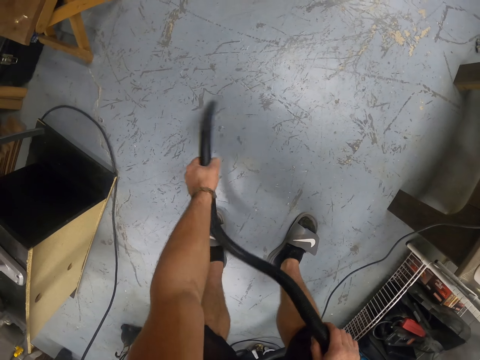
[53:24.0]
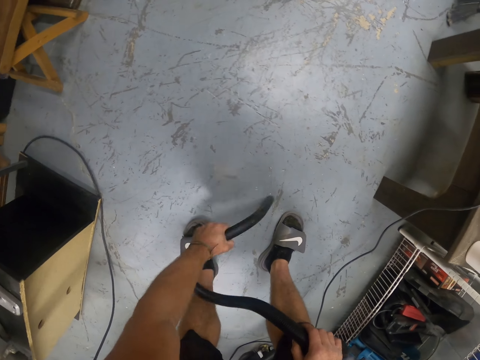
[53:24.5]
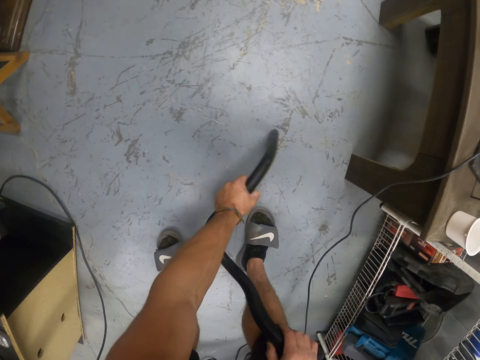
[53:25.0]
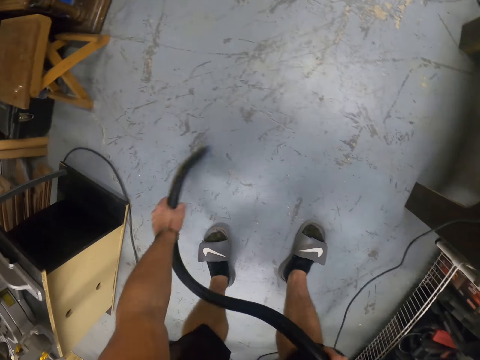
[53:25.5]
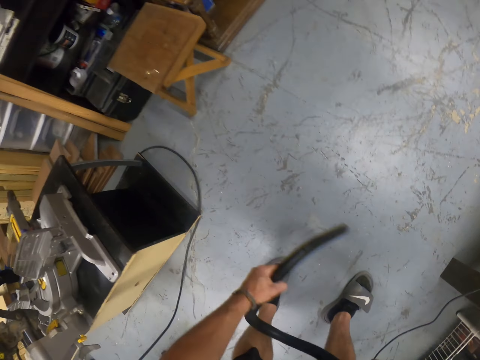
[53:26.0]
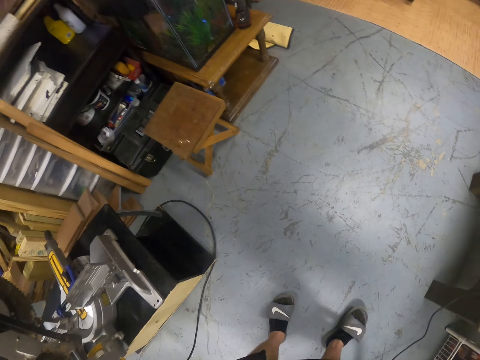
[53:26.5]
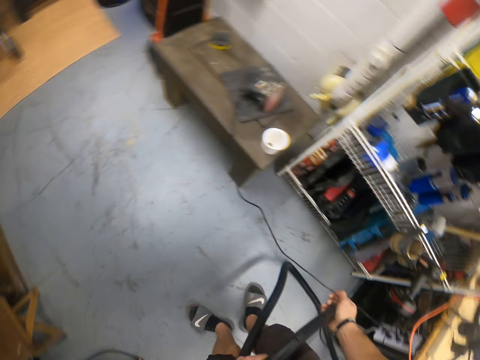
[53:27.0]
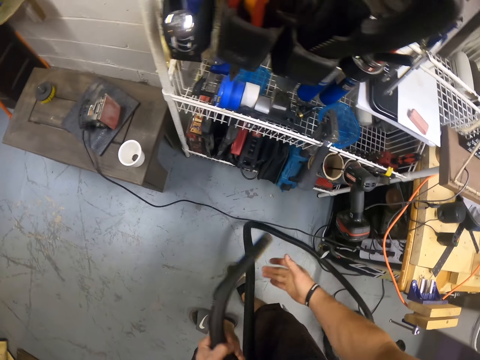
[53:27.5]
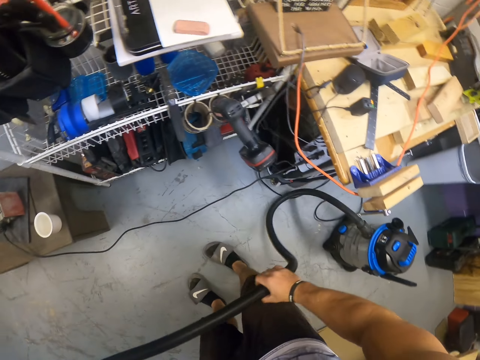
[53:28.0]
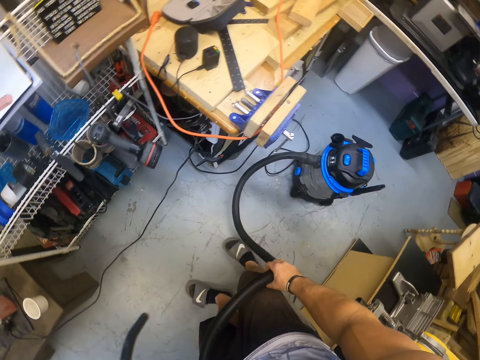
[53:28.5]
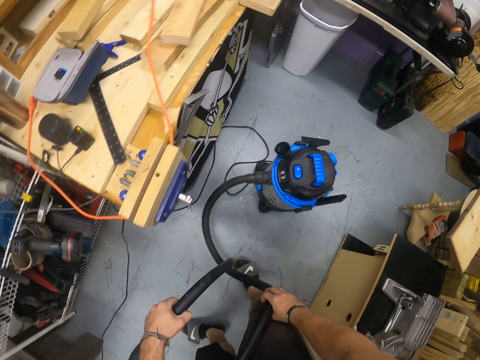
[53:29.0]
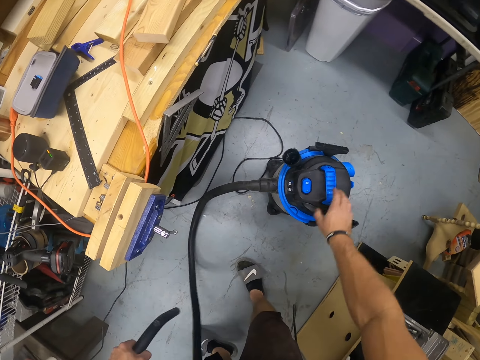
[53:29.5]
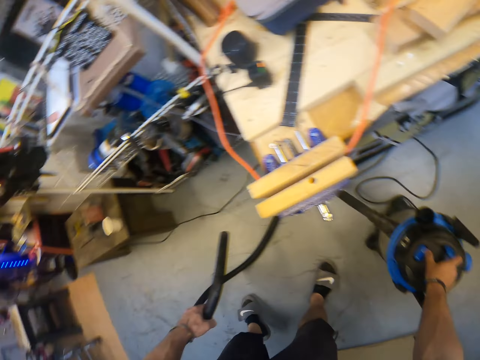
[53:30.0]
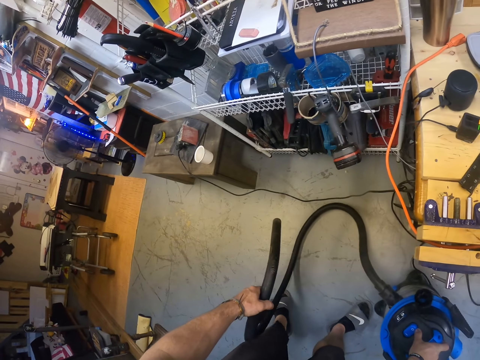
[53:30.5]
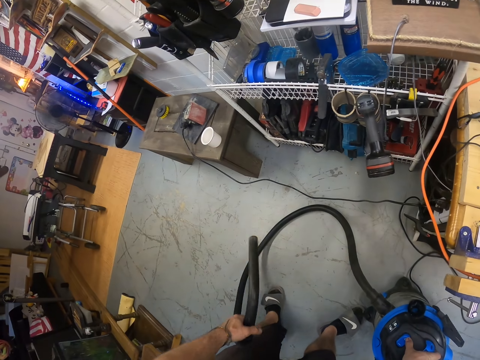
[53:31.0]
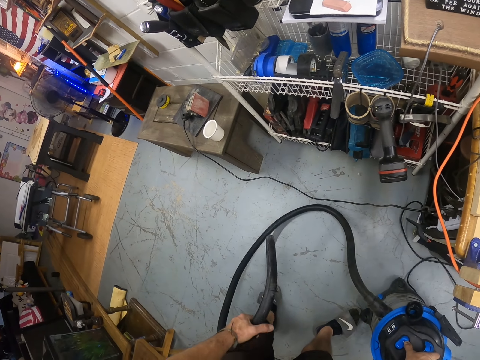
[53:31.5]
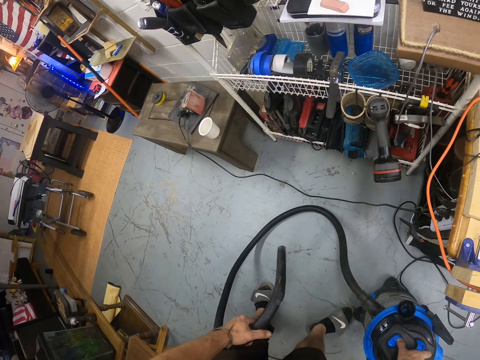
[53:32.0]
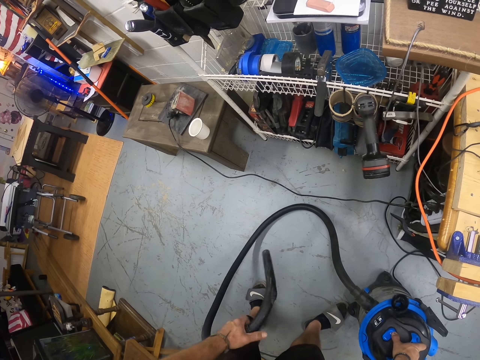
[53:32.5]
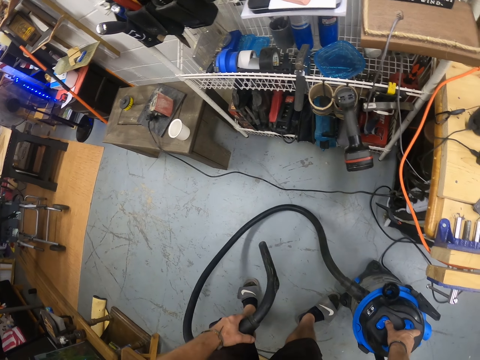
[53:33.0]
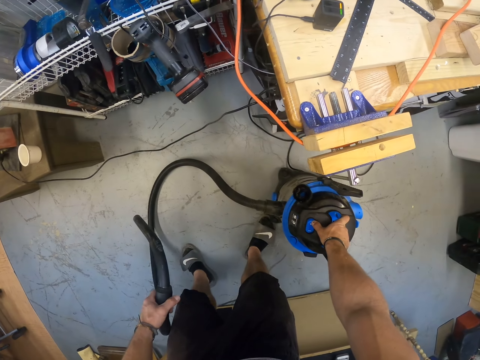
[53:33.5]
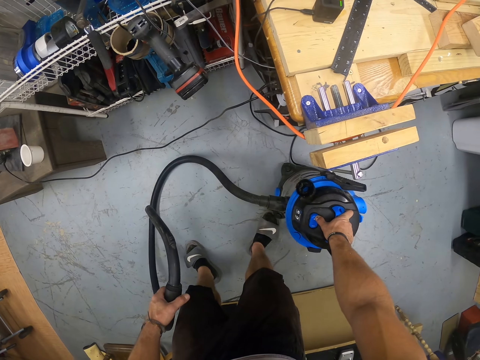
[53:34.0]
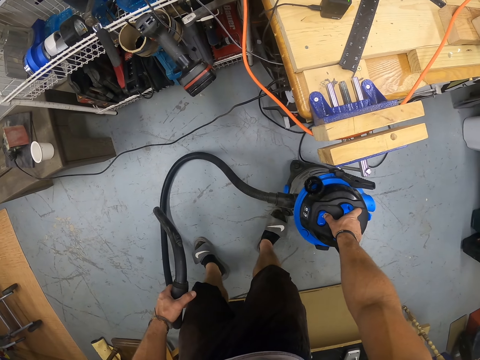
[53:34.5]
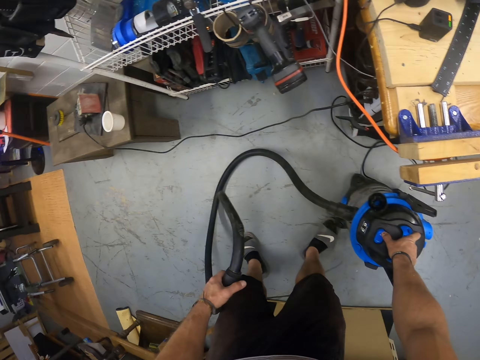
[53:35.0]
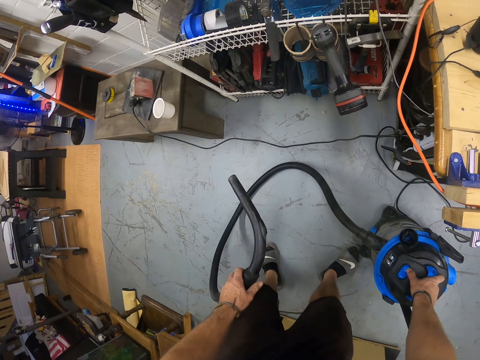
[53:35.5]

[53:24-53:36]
The camera wearer moves the vacuum tank with his right hand. He vacuums the floor with the hose in his left hand.

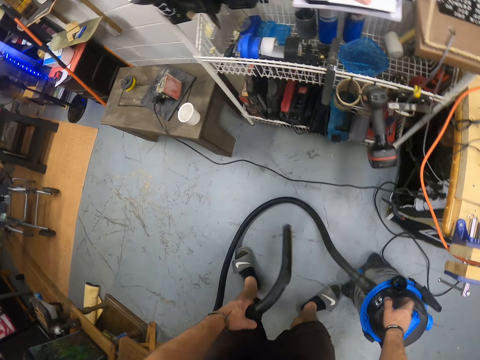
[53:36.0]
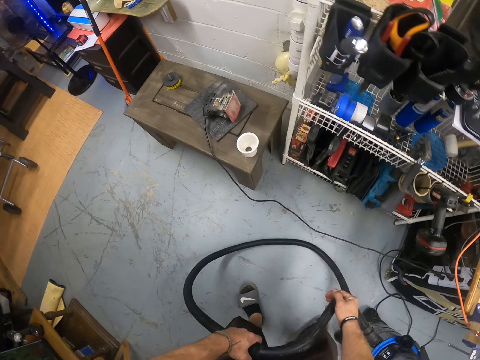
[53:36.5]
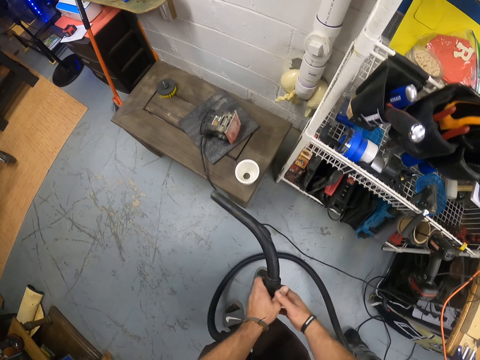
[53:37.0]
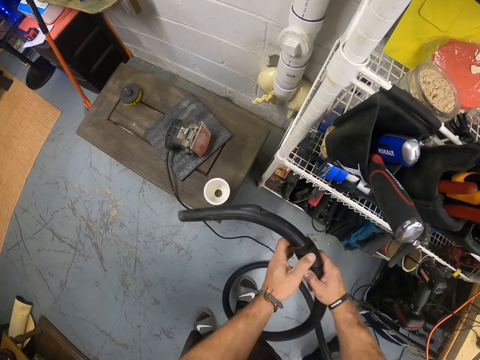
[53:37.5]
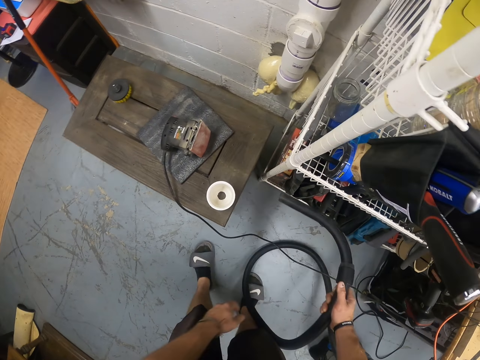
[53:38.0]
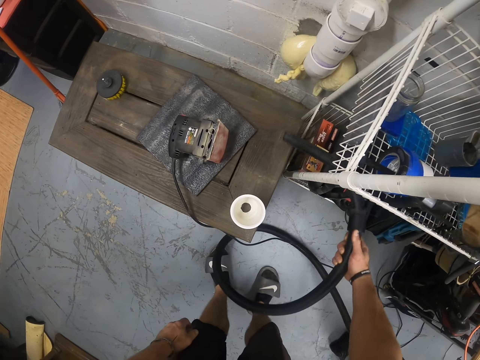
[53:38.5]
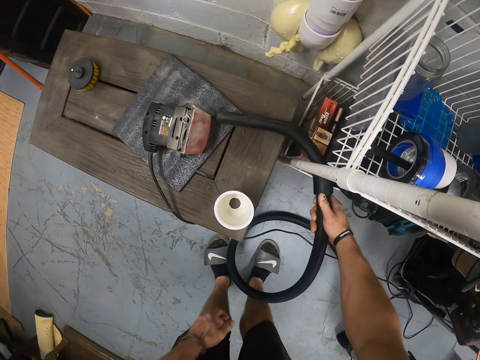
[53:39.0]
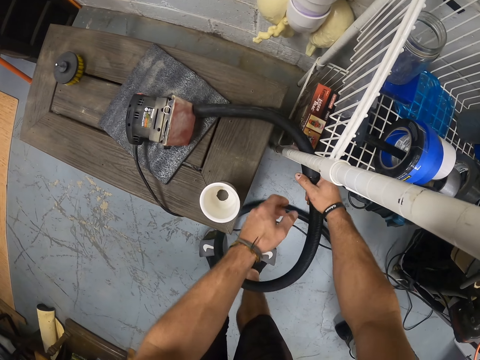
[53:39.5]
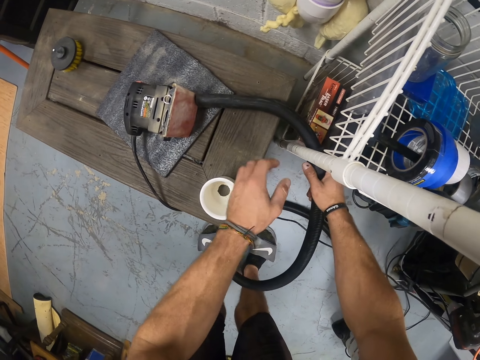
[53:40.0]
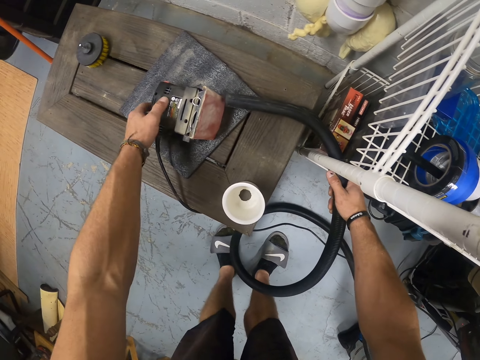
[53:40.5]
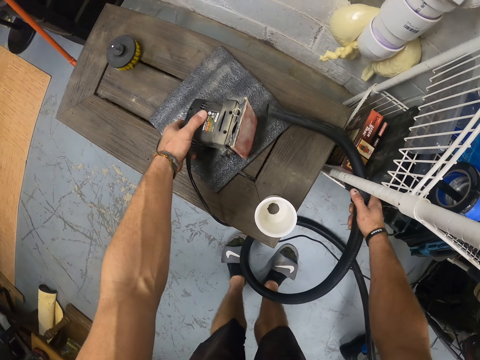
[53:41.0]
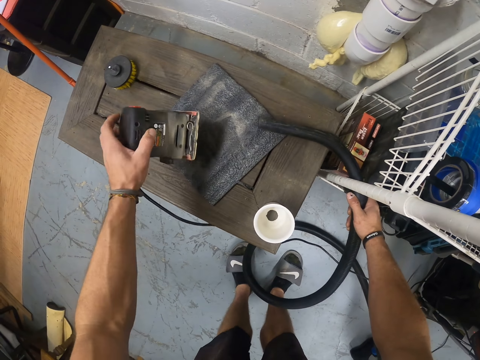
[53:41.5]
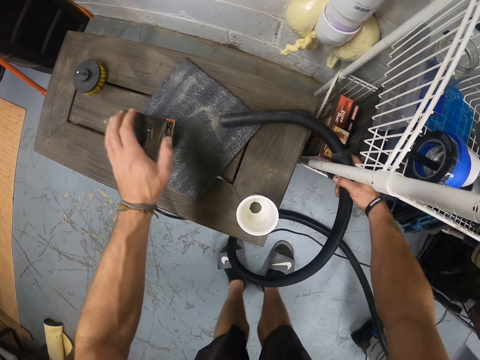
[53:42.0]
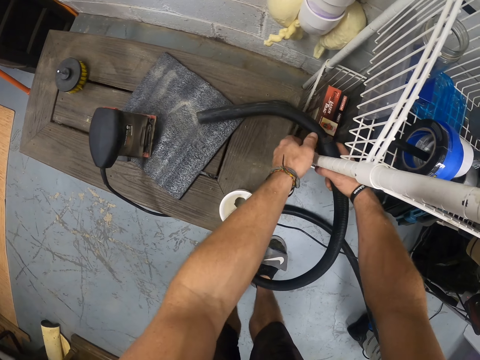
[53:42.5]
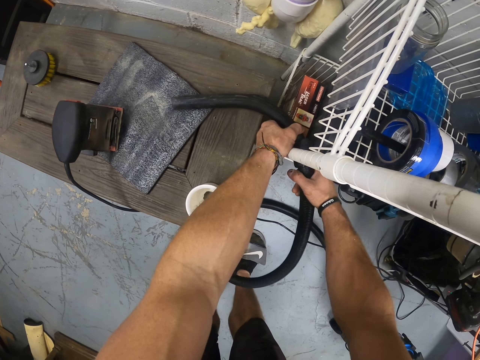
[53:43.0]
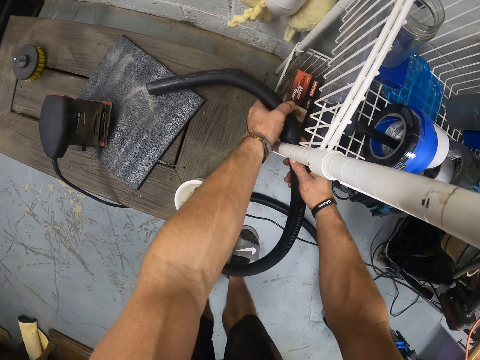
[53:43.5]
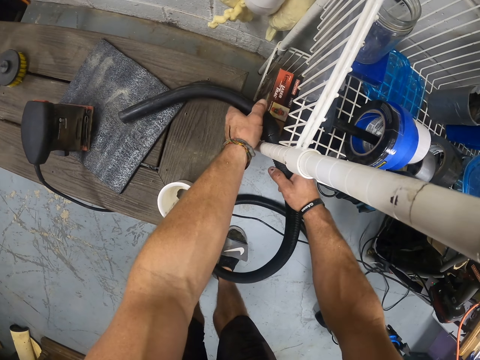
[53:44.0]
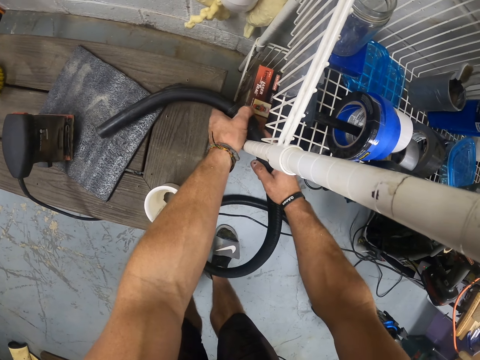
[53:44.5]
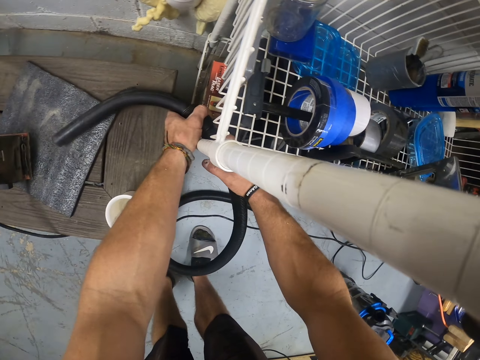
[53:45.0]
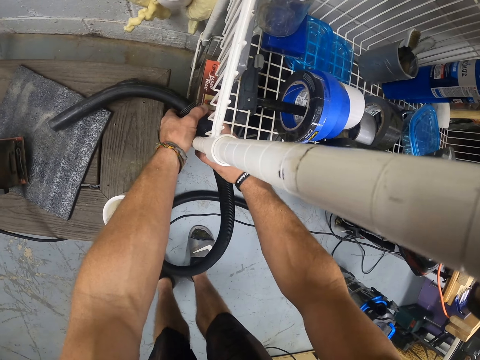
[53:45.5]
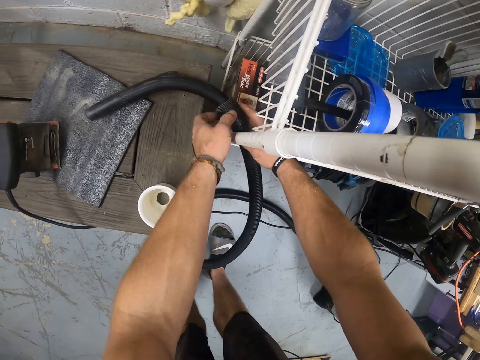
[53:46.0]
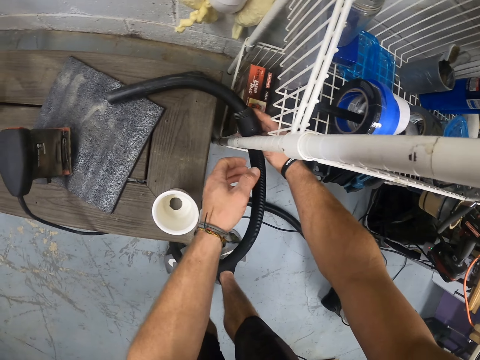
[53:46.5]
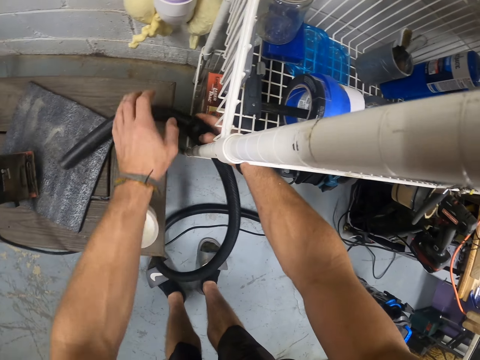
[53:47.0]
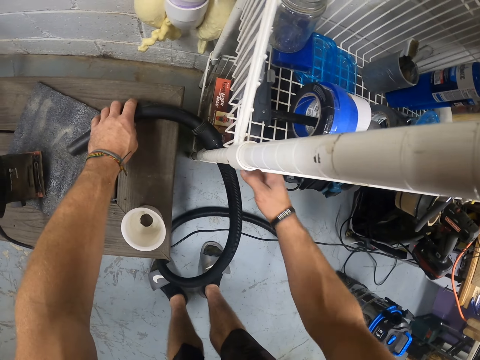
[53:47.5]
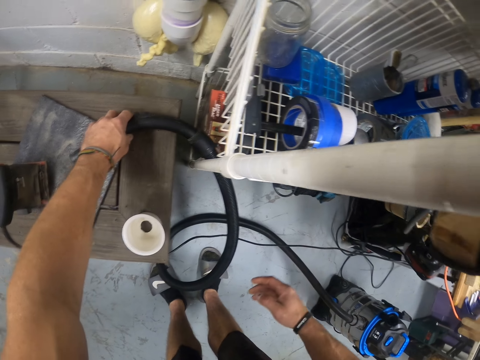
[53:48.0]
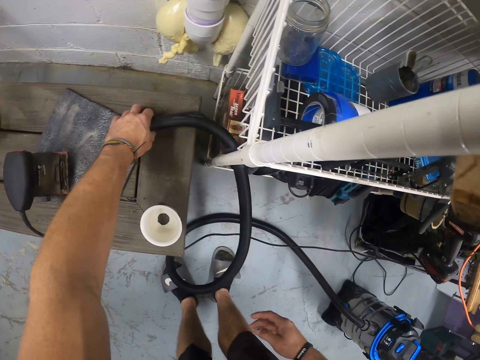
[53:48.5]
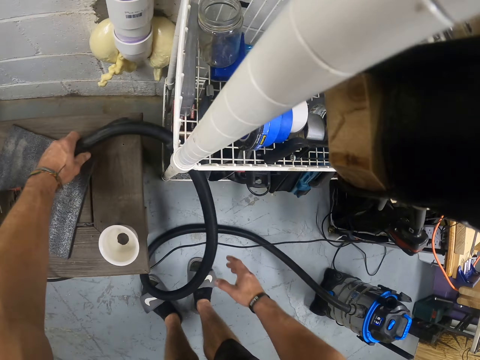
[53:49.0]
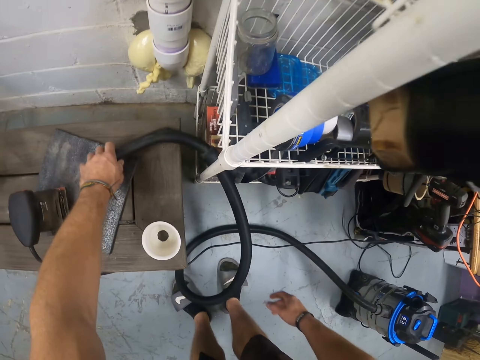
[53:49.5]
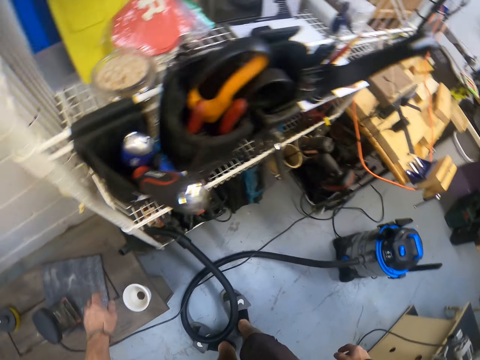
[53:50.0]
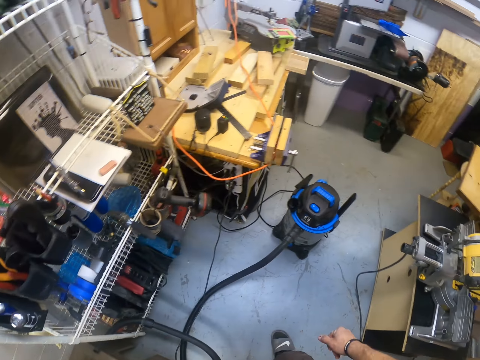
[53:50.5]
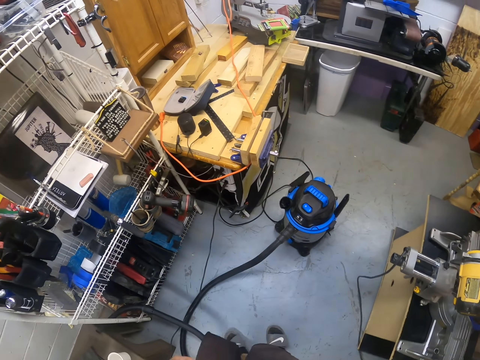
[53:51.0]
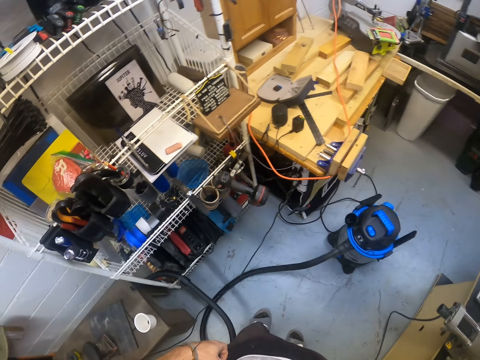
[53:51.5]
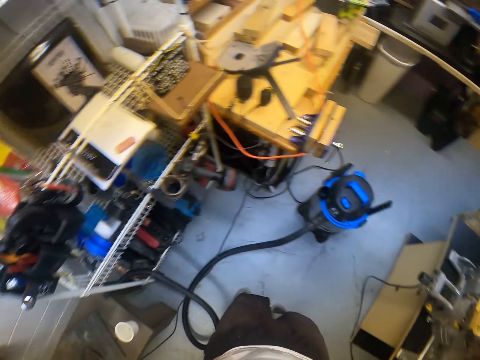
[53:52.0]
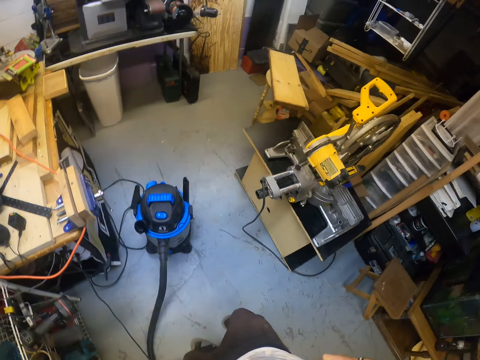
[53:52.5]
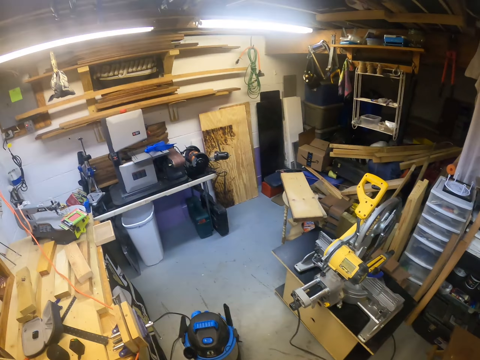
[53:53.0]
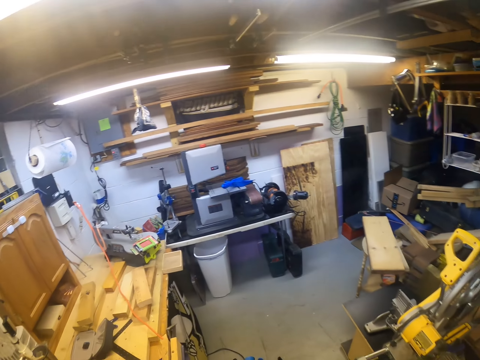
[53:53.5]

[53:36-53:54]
The camera wearer places the hose on a table through a rack with his right hand. He adjusts a machine on the table with his left hand. He adjusts the hose on the table with his hands. He stares at the room.
